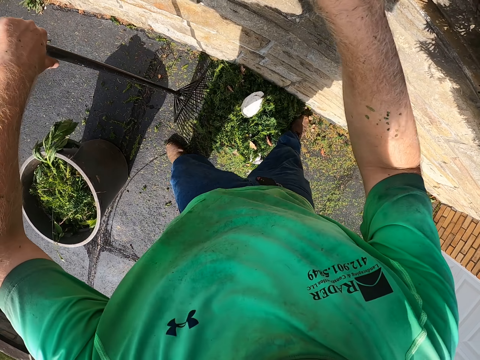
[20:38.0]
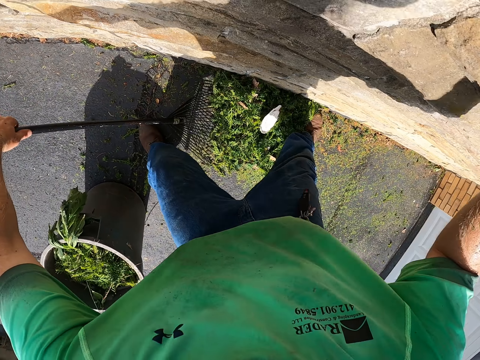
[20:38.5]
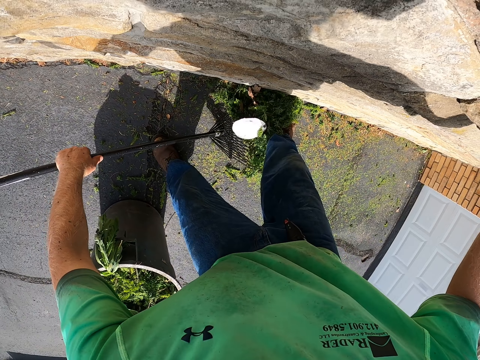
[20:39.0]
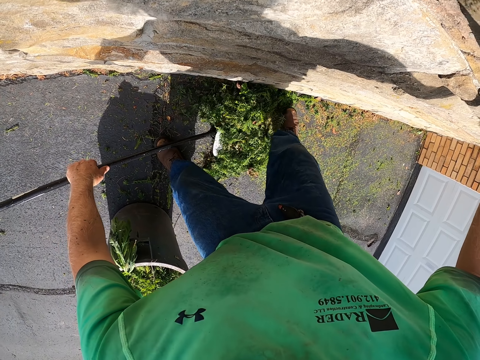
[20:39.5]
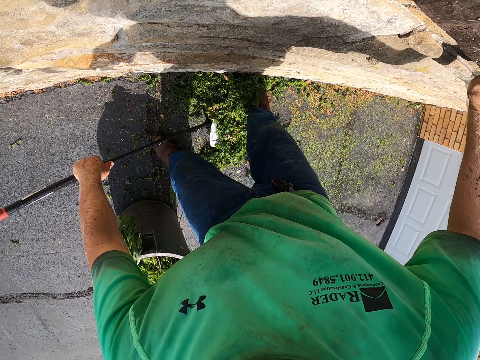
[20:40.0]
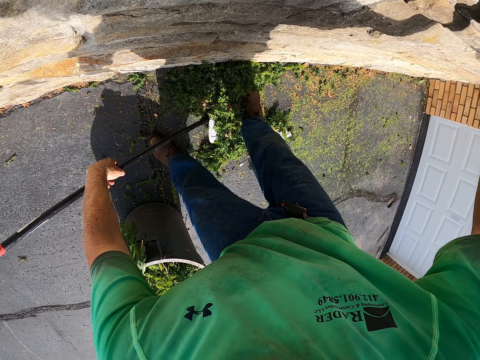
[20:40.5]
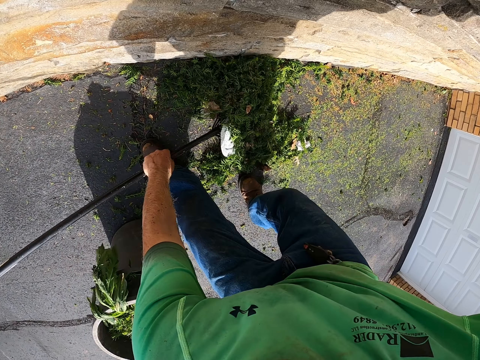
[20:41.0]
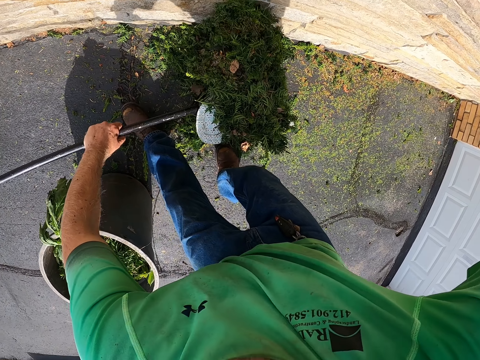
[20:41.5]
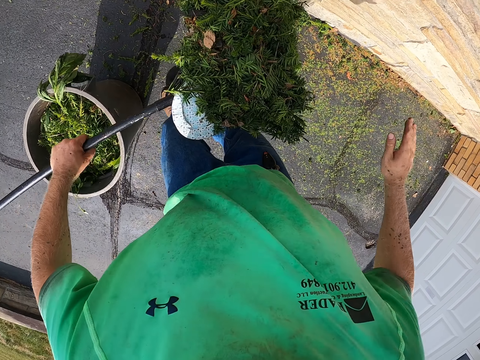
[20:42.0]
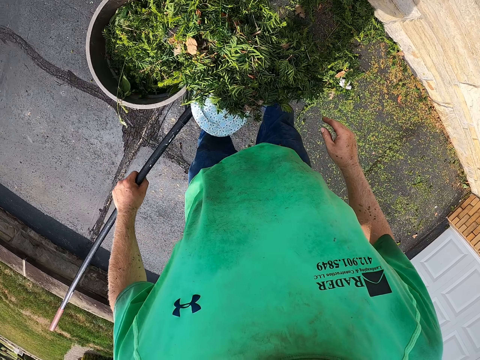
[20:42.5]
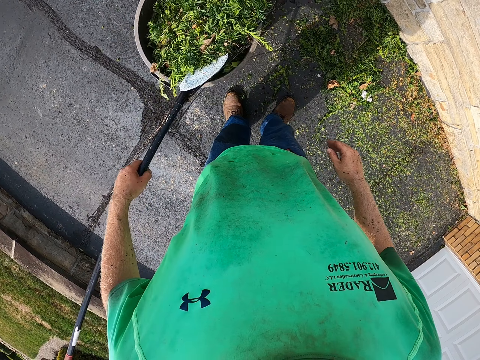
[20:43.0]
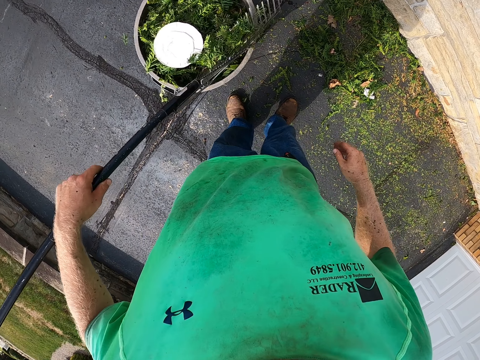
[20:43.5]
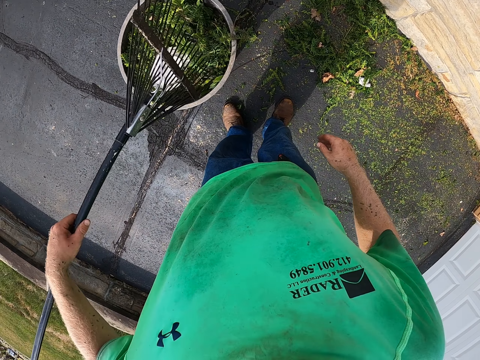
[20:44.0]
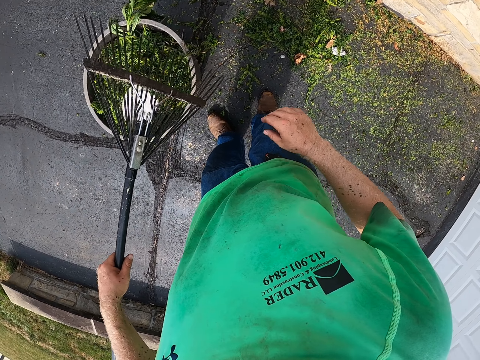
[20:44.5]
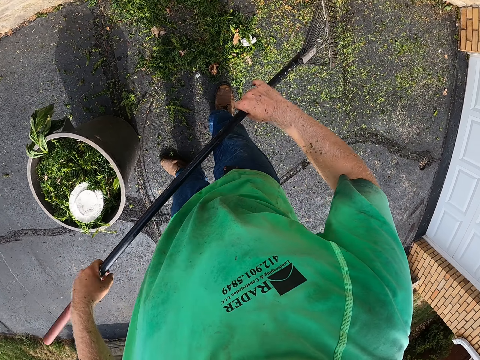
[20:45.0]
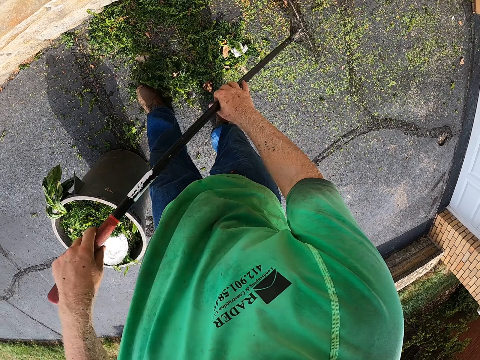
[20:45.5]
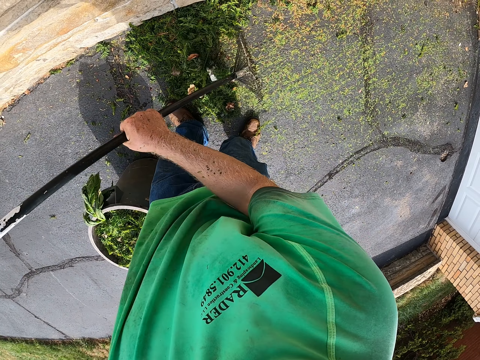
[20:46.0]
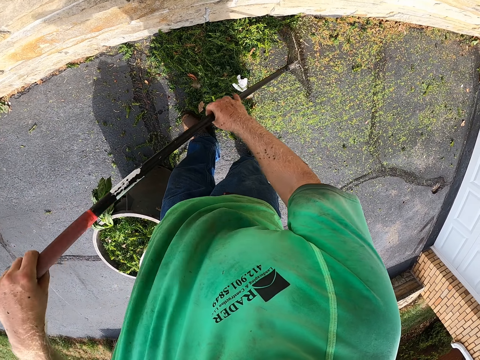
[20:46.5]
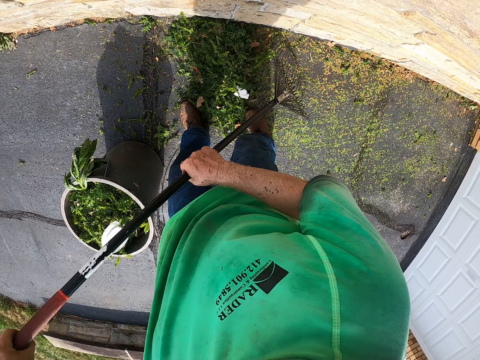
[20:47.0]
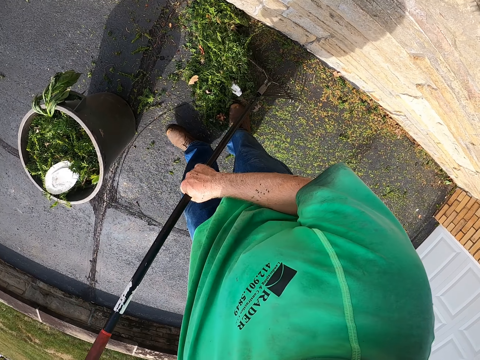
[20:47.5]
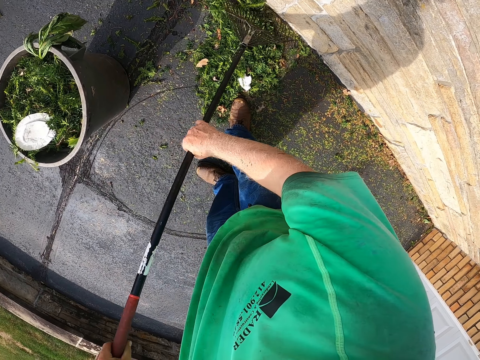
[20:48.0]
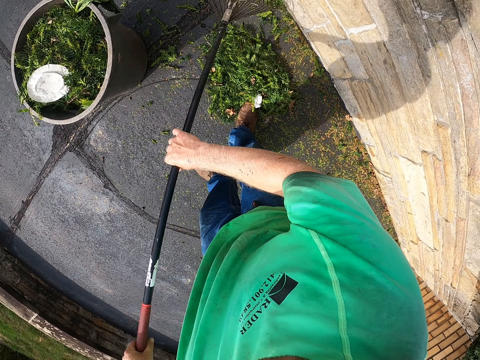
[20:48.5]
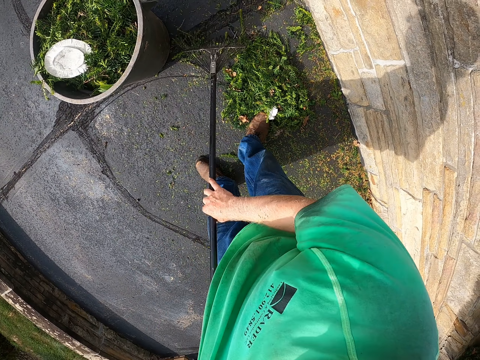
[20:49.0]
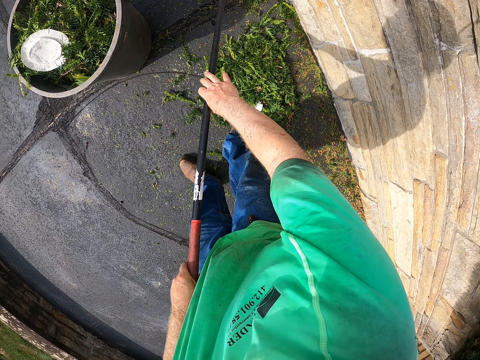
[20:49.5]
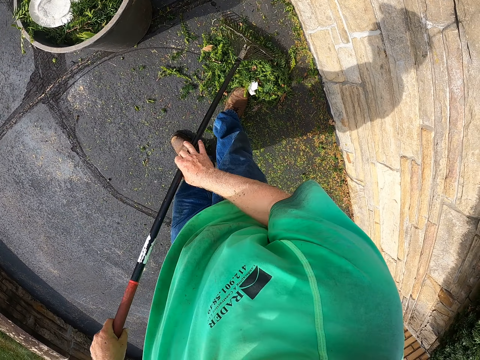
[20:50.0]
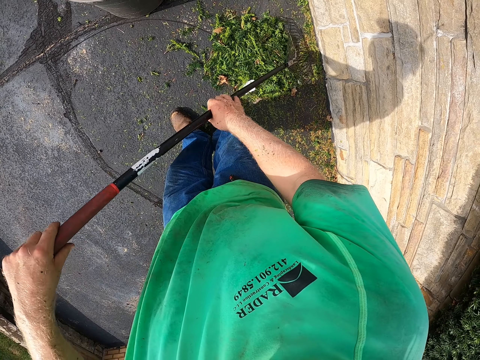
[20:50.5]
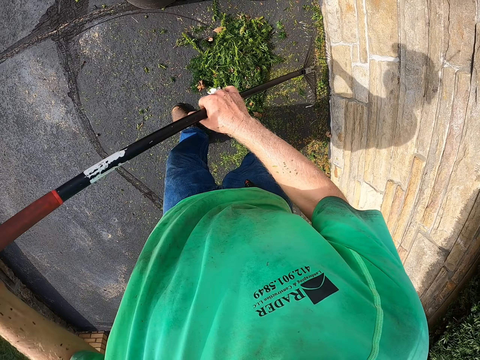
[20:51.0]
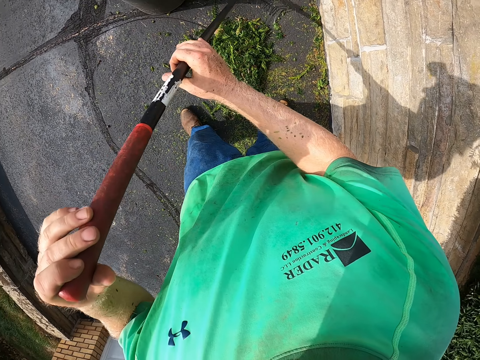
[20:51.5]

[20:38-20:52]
The camera wearer packs the grass from the ground with the rake in his left hand and his right leg. He pours the grass in the bucket with the rake in his left hand. He gathers the grass on the ground with the rake in both hands.

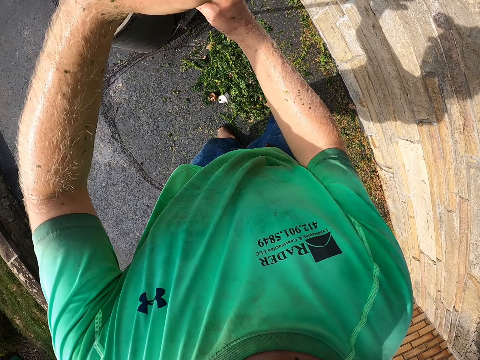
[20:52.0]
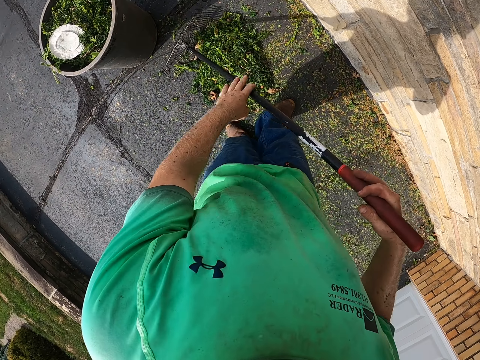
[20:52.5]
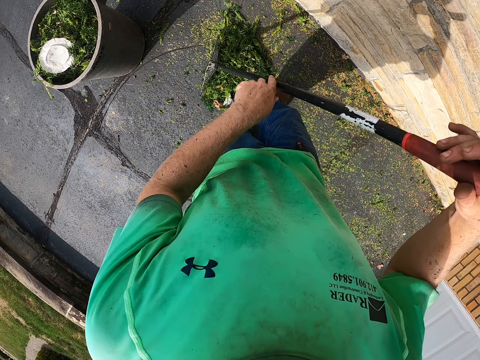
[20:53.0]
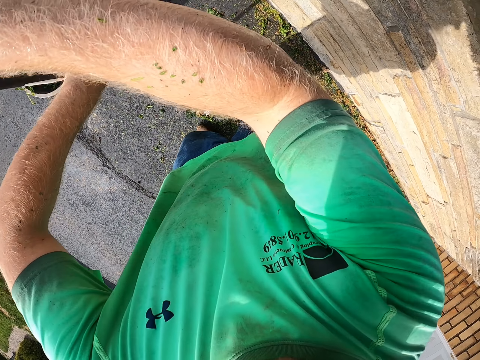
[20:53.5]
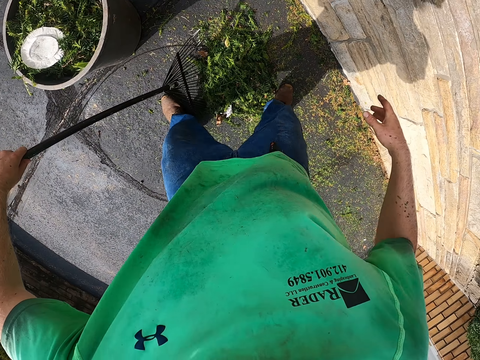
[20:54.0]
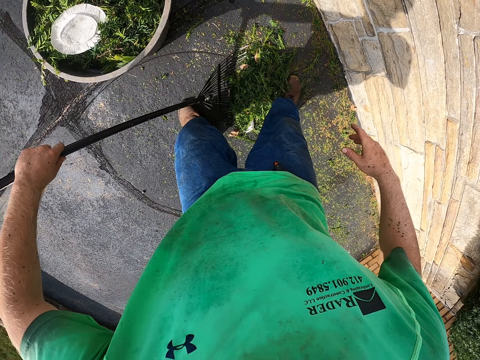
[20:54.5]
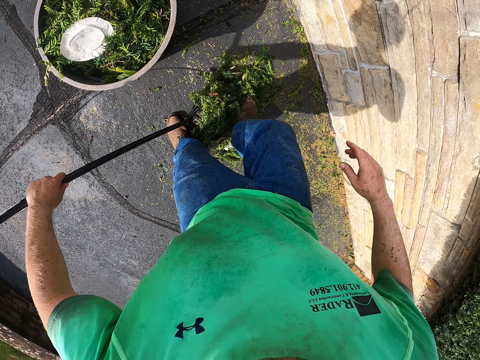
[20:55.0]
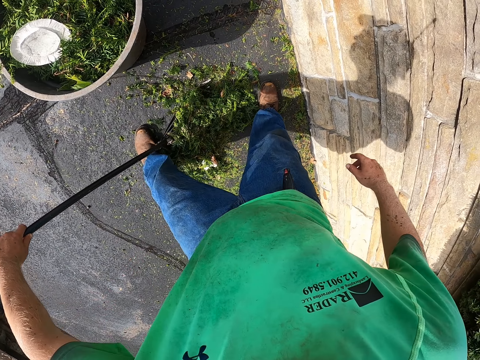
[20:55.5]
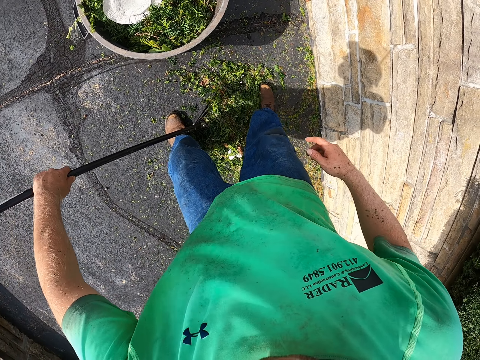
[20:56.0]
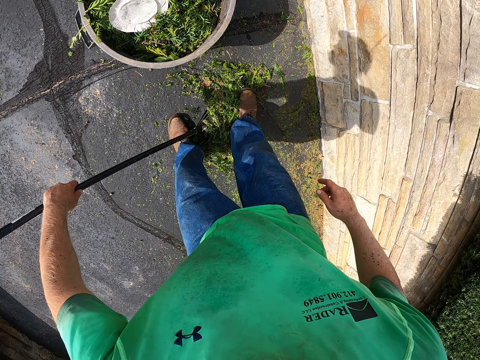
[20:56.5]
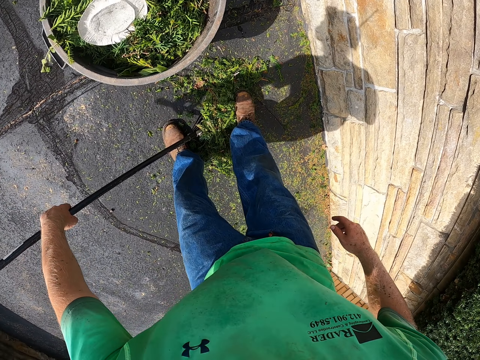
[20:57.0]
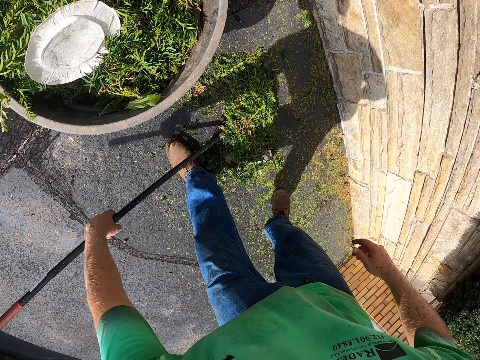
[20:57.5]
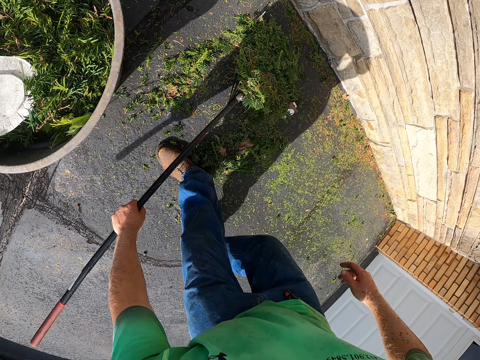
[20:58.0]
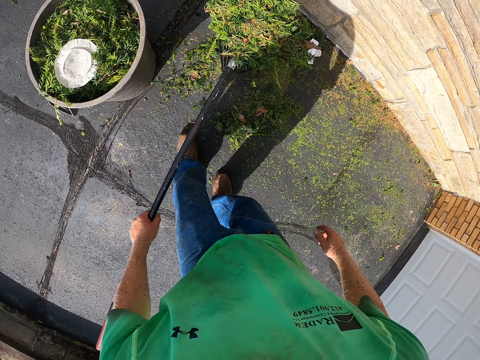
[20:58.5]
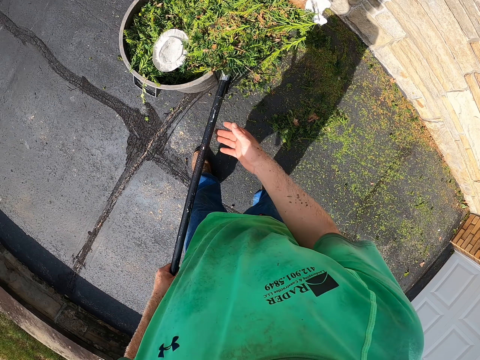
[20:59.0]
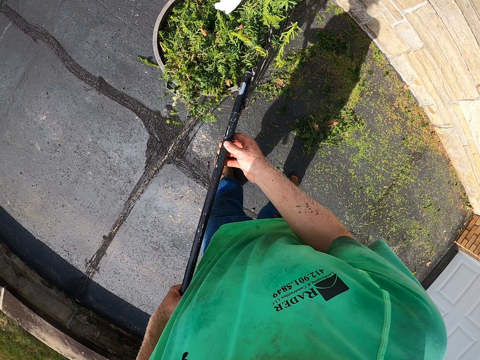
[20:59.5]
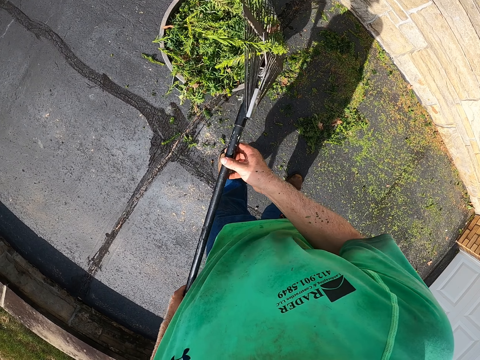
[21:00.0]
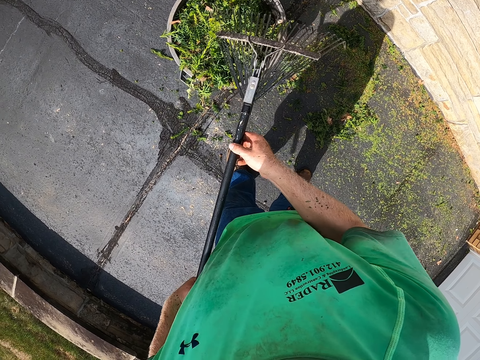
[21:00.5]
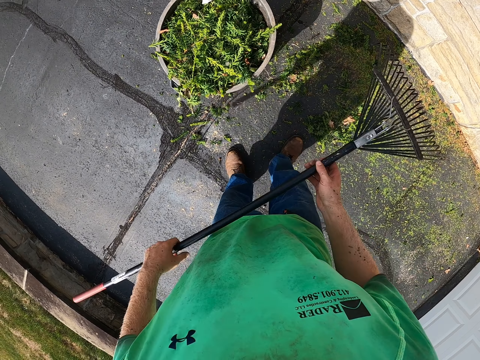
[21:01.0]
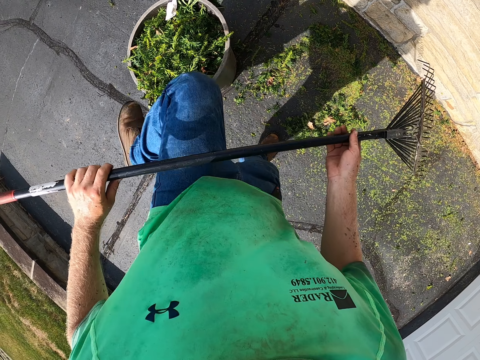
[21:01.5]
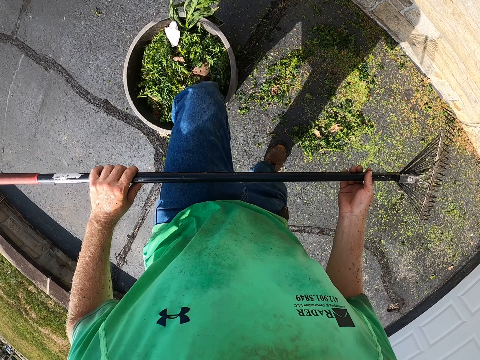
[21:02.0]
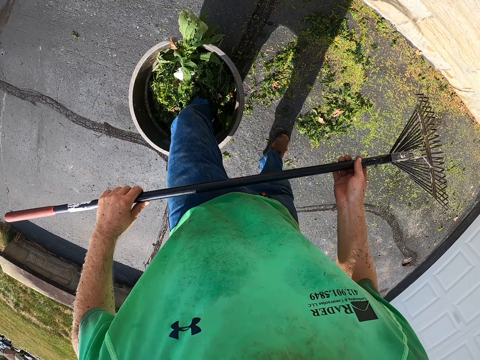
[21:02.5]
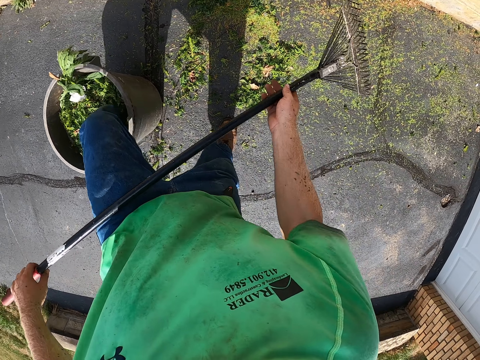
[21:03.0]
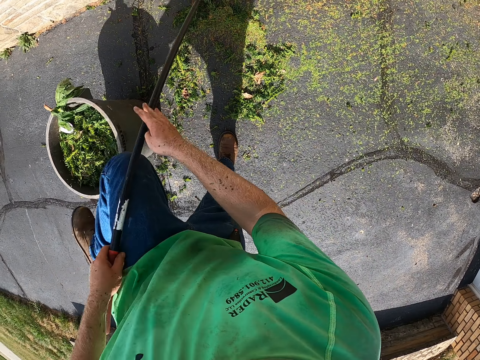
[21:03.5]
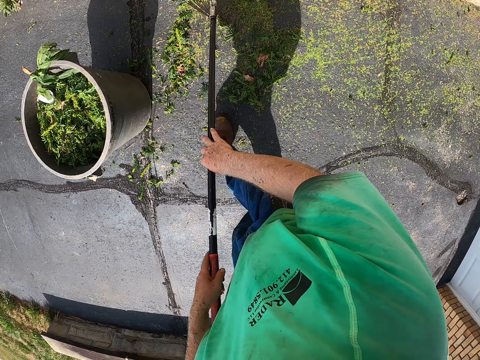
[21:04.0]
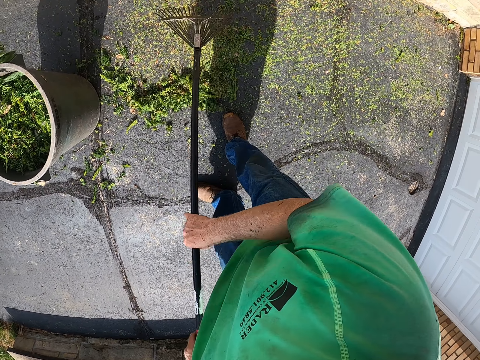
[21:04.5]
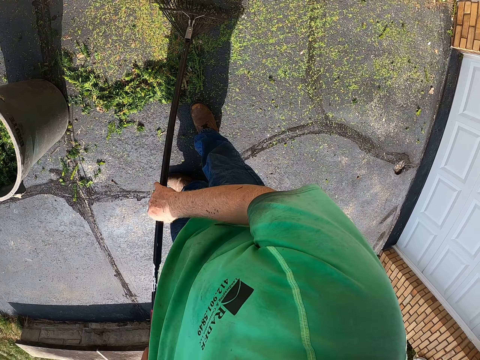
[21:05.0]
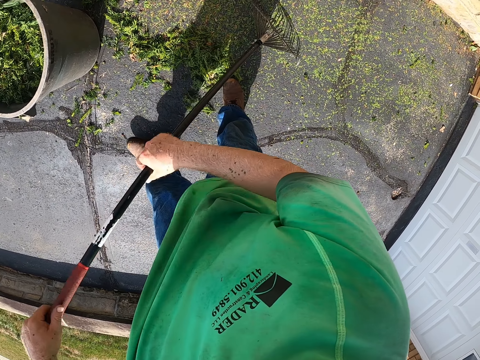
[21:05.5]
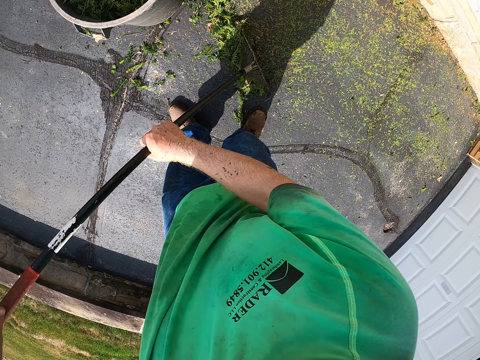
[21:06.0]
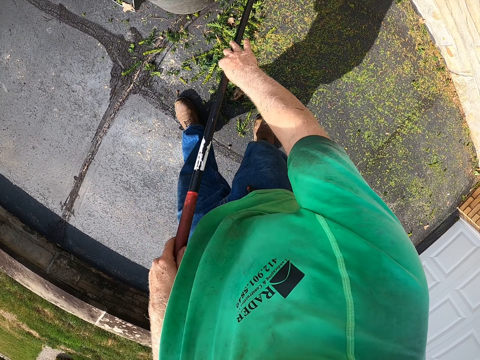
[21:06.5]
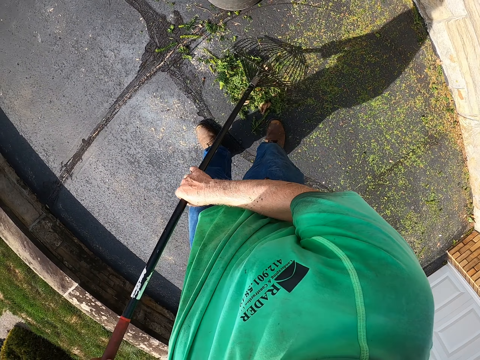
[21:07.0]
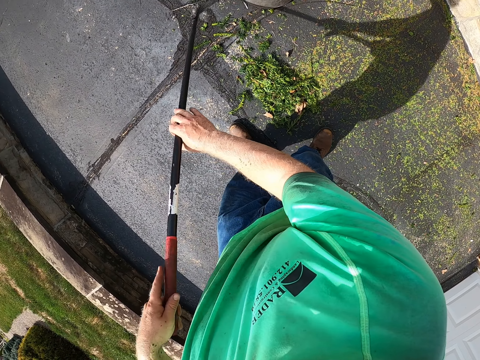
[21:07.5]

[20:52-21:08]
The camera wearer packs the grass from the ground with the rake in his left hand and his right leg. He pours the grass into the bucket with the rake in his left hand. He presses the grass in the bucket with his left leg. He gathers the grass on the ground with the rake in both hands.
